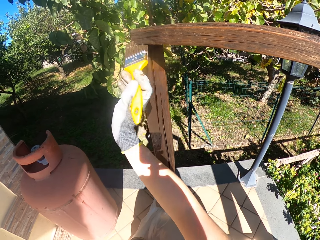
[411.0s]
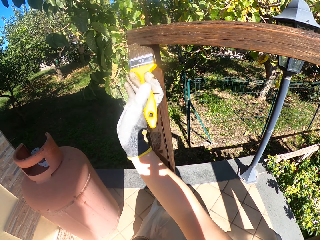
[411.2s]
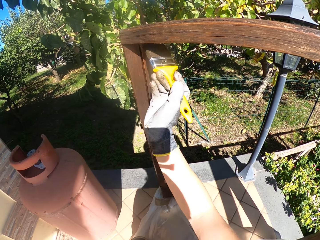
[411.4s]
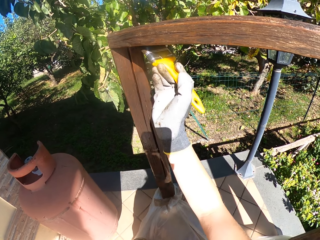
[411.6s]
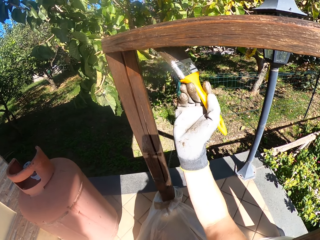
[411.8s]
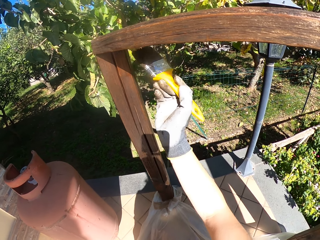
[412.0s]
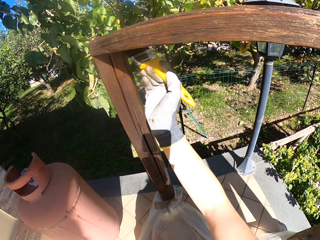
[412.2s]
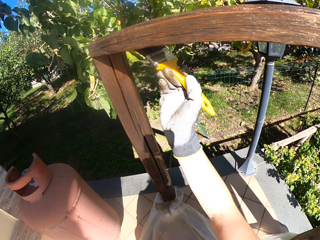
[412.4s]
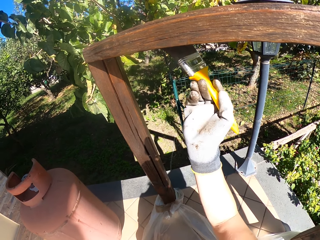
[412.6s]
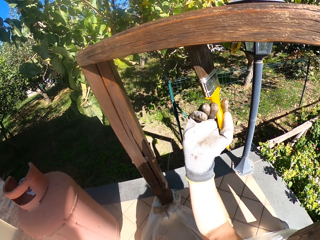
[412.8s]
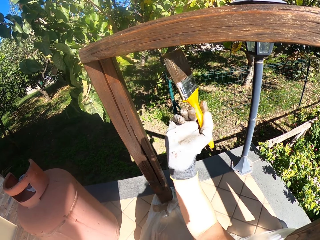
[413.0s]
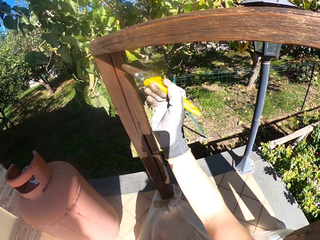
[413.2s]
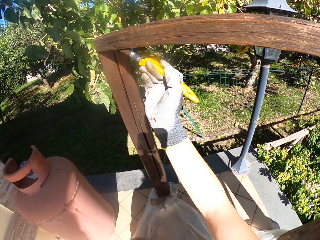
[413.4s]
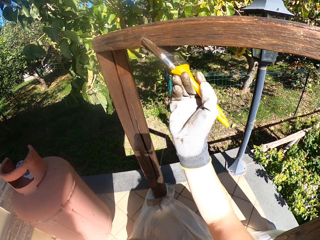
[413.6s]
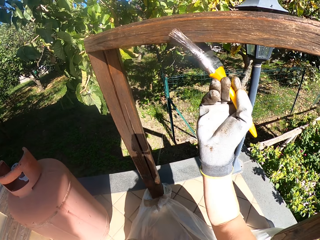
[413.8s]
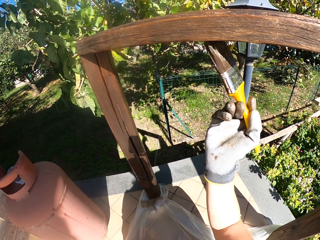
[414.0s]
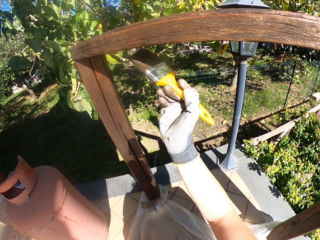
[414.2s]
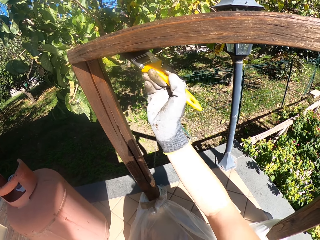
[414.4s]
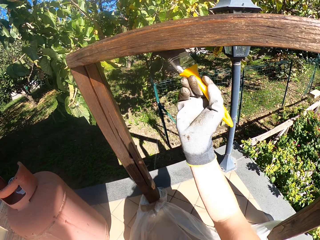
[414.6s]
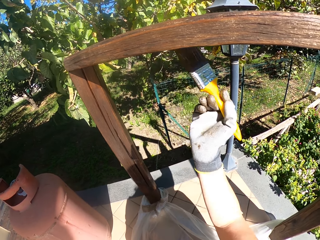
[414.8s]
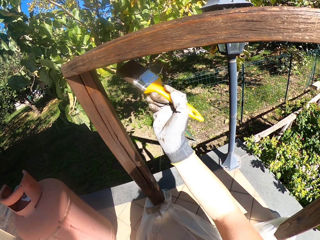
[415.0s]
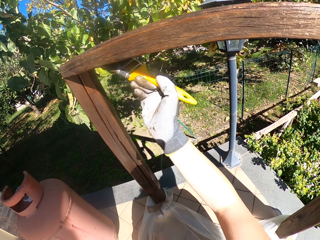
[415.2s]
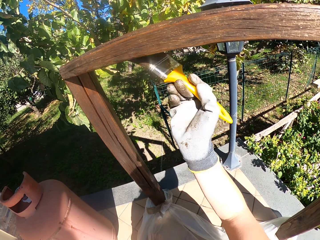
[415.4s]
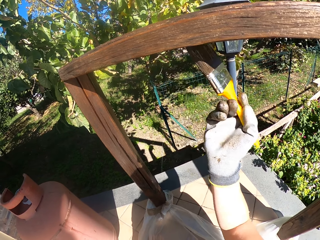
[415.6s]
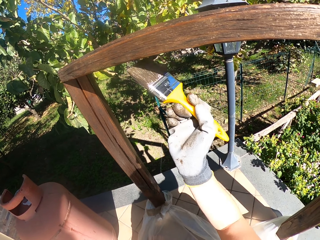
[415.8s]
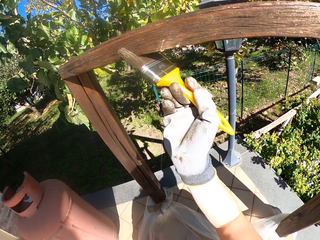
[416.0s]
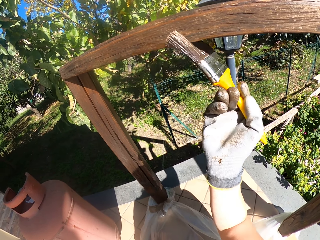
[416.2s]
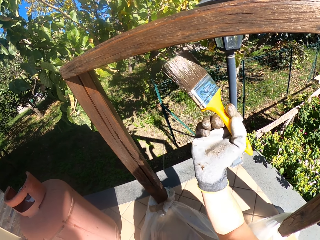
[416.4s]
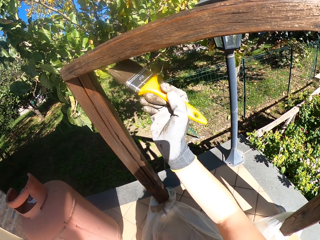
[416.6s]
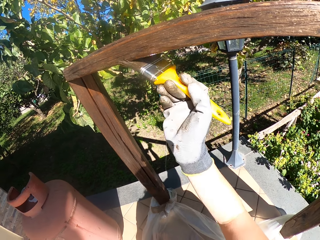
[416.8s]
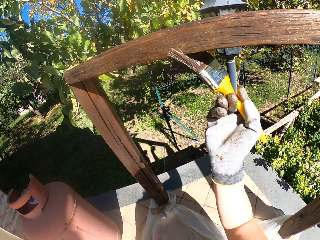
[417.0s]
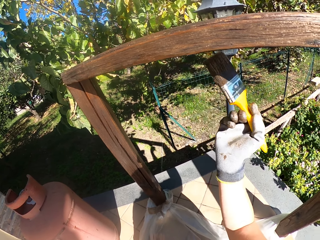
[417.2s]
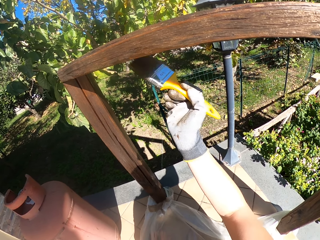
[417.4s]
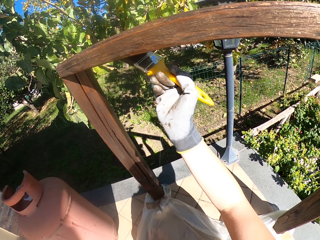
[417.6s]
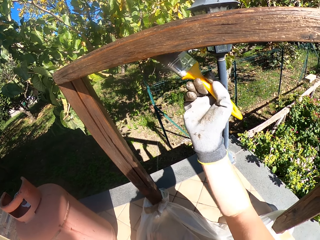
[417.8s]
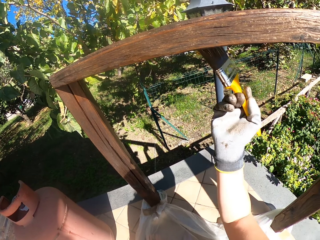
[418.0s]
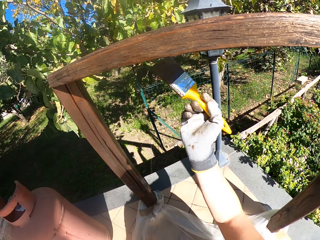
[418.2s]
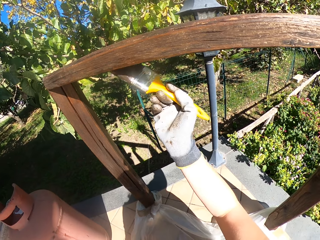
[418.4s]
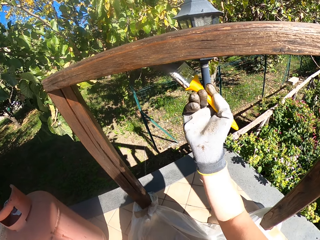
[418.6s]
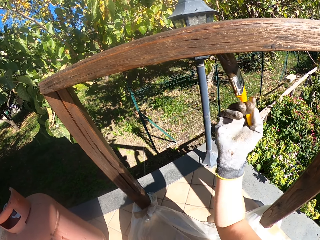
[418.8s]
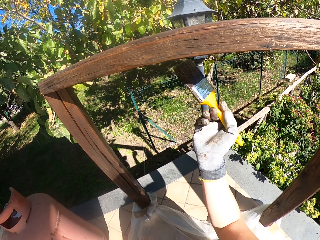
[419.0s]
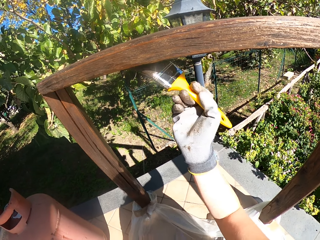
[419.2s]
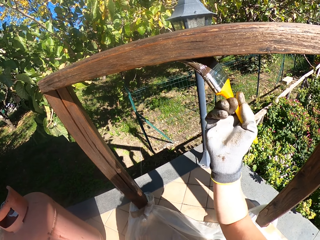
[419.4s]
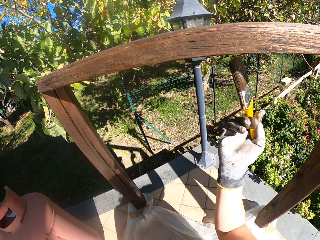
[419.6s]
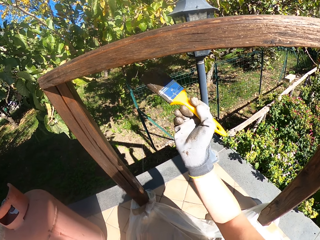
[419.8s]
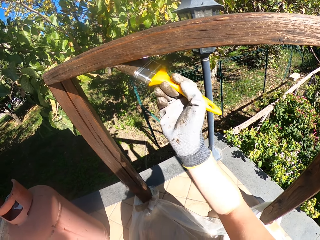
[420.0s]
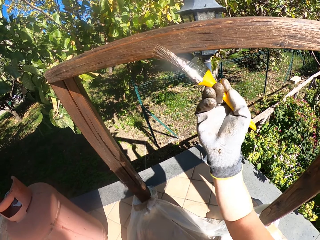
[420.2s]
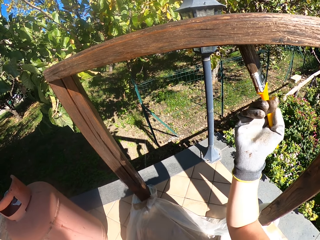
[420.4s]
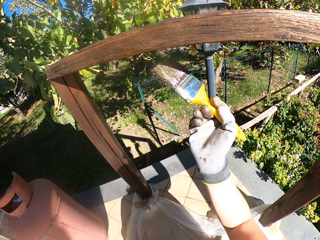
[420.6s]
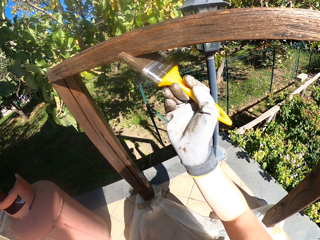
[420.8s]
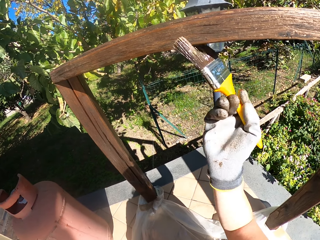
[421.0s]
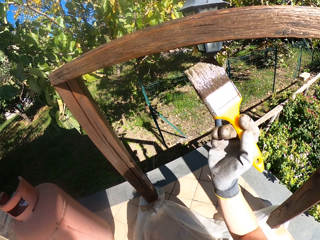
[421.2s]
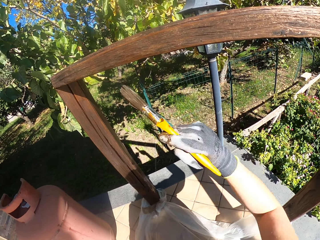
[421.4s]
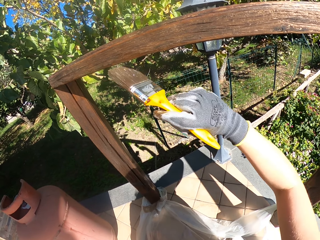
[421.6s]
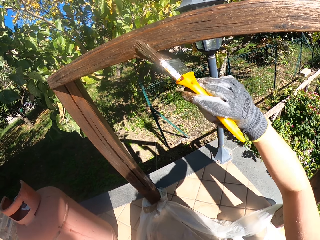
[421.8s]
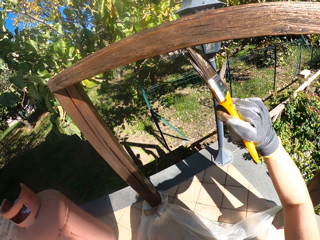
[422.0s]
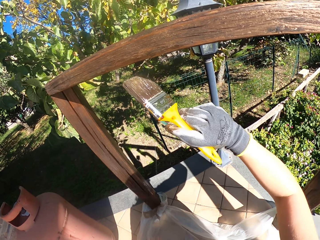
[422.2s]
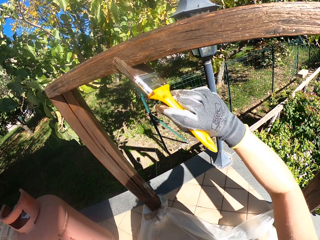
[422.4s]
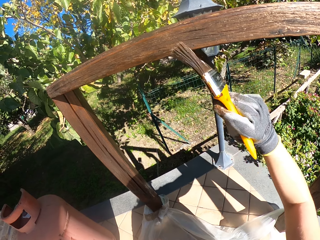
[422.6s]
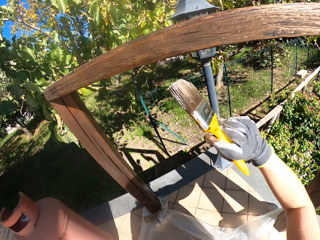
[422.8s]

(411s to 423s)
The camera wearer paints the crossbar with a brush.

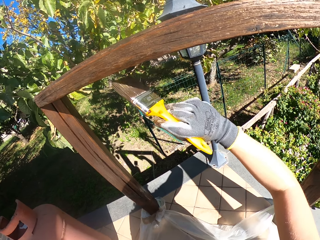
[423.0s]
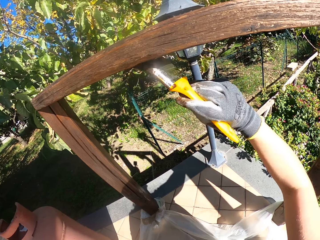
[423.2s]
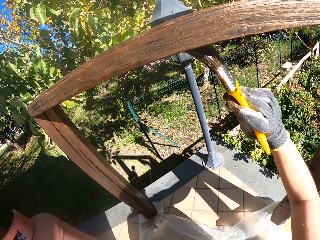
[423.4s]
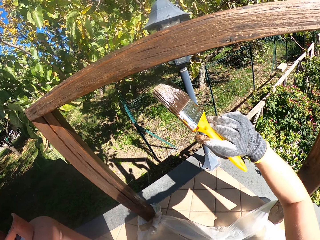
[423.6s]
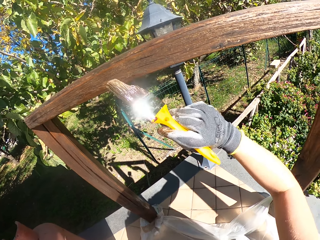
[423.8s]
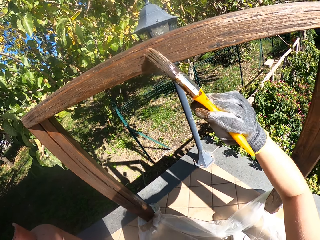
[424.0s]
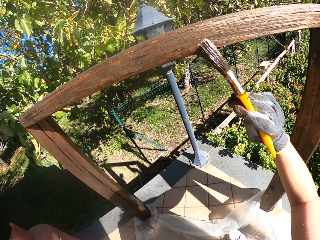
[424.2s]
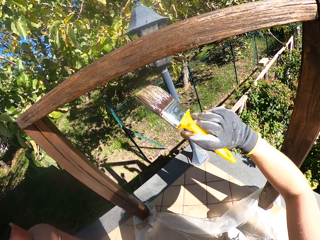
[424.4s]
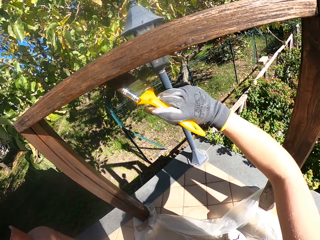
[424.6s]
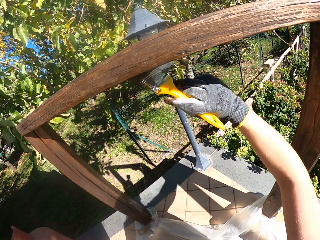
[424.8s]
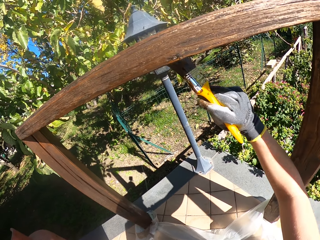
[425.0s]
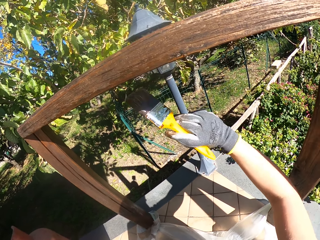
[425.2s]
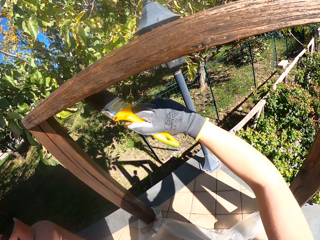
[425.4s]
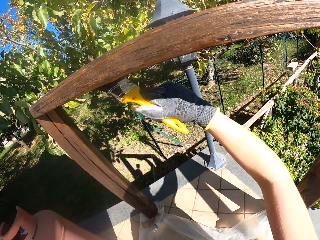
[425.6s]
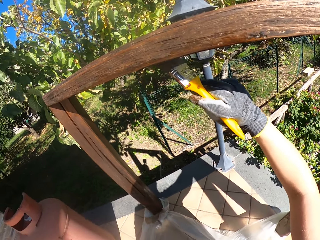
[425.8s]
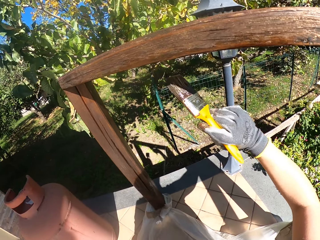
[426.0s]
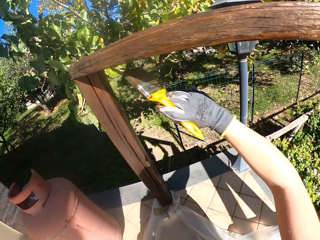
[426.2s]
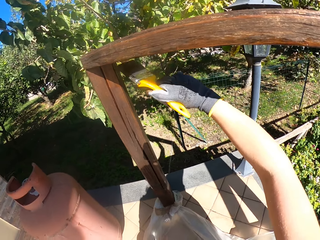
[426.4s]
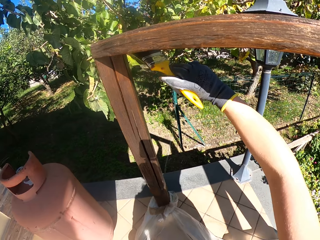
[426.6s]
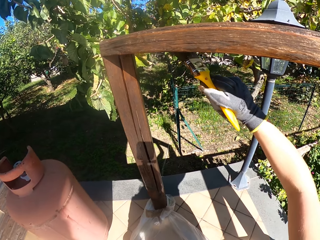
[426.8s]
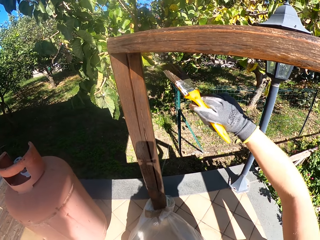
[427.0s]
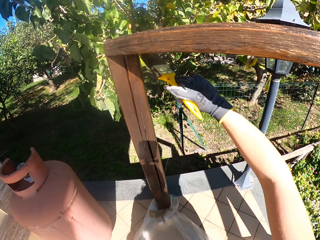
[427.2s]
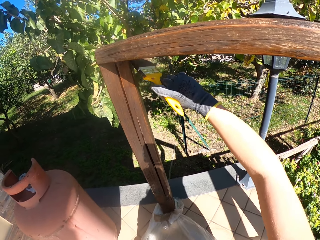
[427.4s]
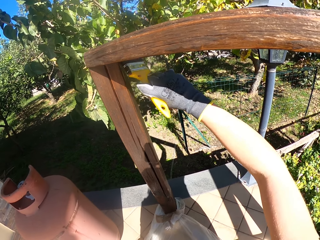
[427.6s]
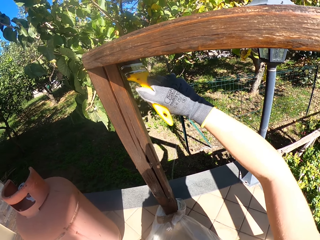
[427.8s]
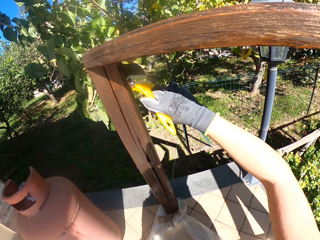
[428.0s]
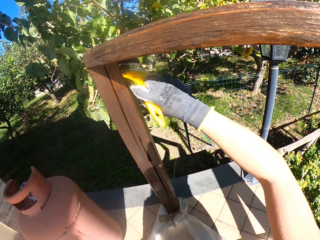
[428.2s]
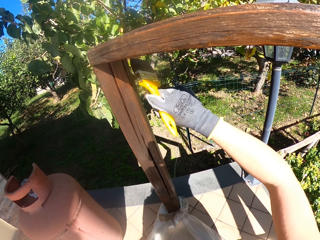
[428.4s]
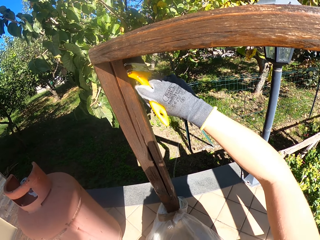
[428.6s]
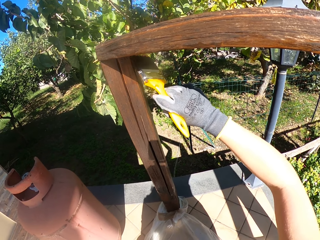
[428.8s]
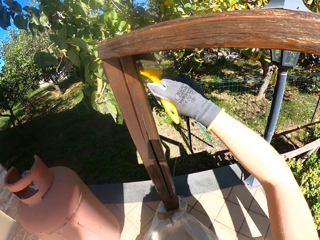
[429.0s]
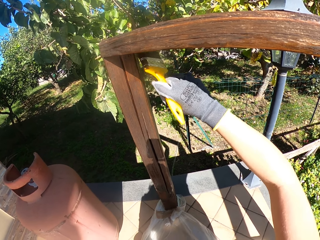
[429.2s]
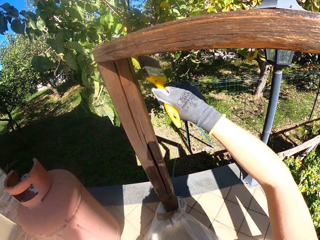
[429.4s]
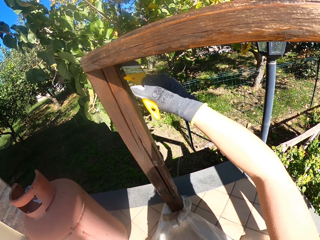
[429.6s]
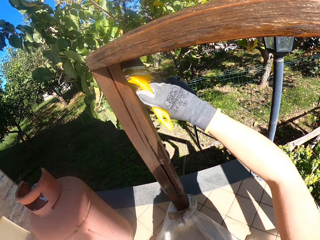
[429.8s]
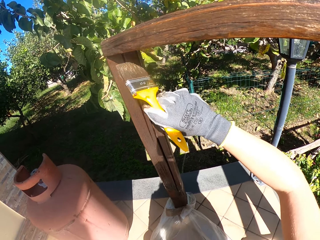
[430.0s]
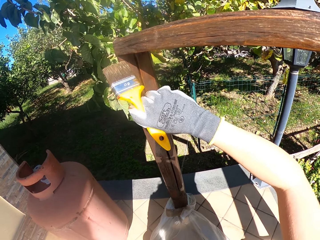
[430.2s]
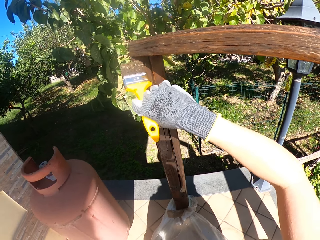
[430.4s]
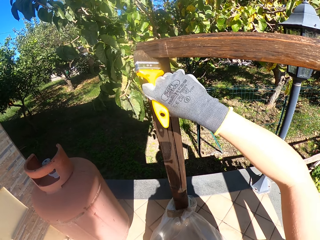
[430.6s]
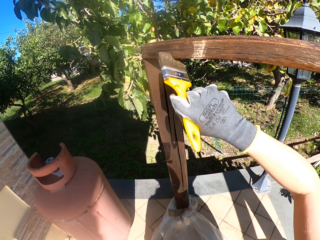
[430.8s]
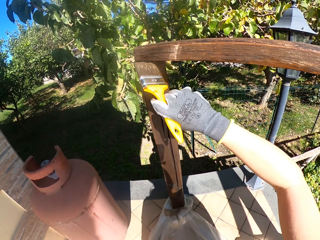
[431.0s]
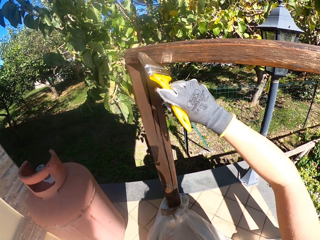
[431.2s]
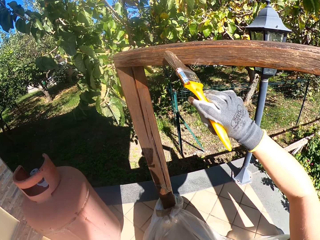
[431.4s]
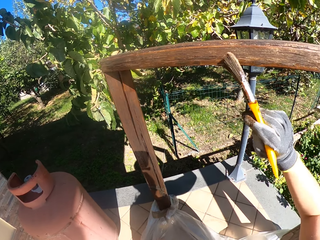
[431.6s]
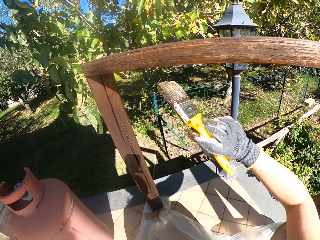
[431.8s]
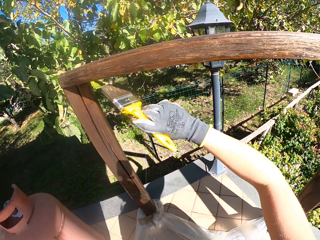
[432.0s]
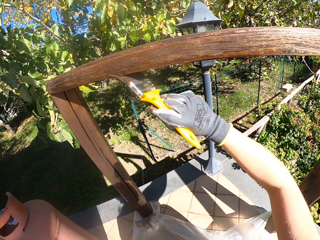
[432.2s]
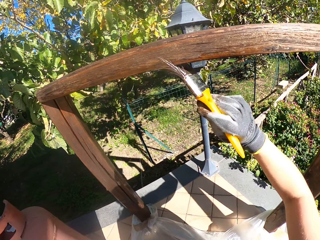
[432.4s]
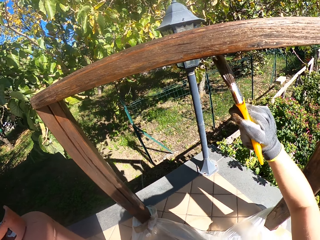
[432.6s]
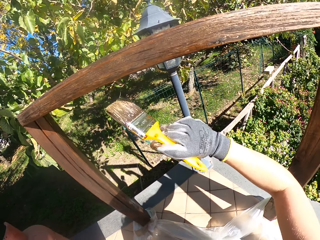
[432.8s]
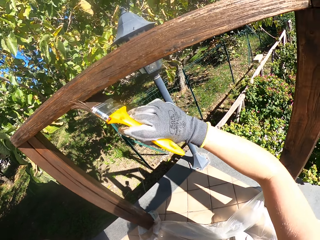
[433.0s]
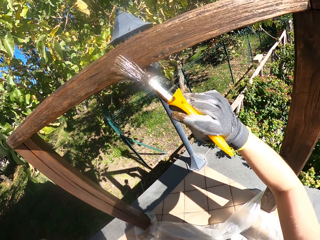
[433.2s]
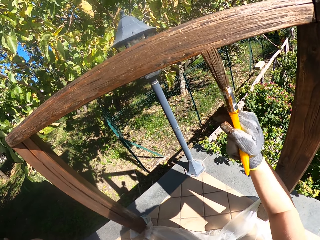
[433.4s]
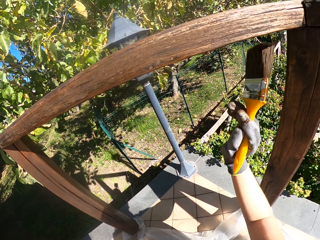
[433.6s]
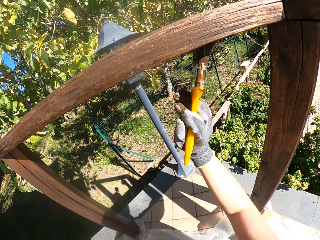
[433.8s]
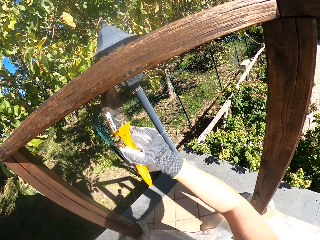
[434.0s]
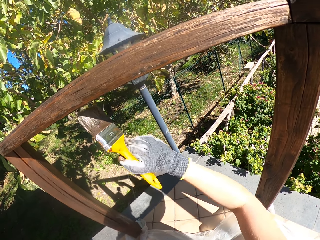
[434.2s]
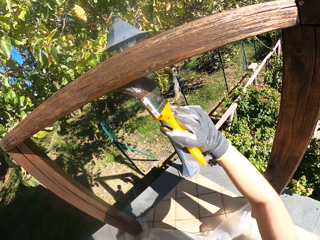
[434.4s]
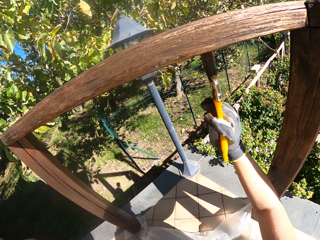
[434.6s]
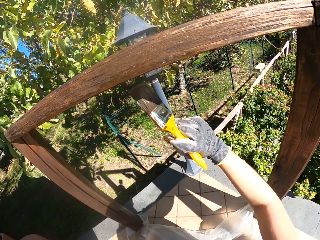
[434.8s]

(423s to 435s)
The camera wearer concentrates in a corner of the crossbar. They paint the crossbar with a brush.
